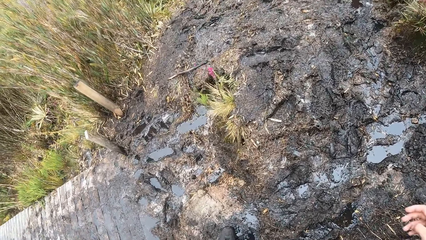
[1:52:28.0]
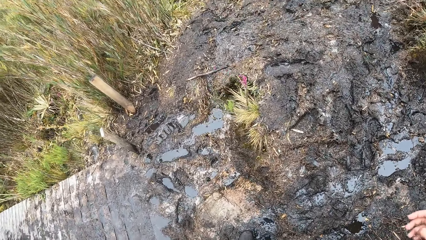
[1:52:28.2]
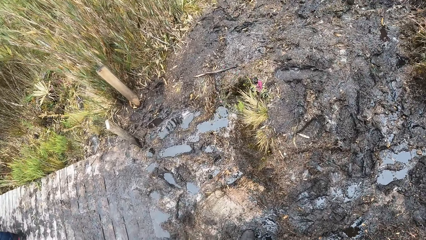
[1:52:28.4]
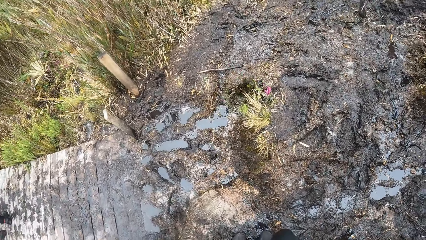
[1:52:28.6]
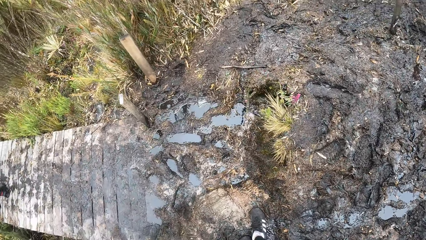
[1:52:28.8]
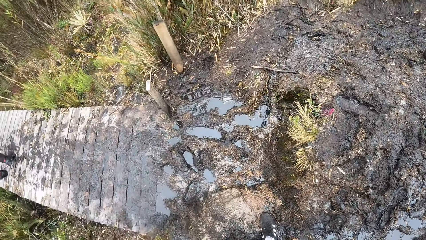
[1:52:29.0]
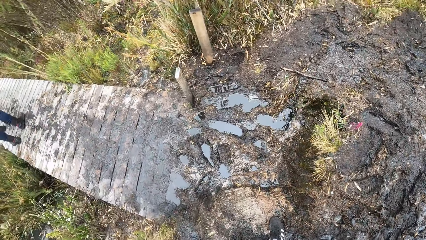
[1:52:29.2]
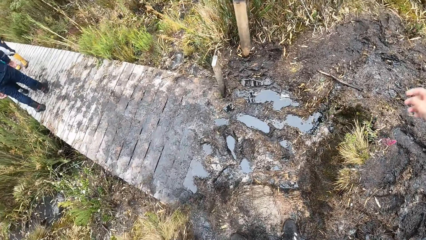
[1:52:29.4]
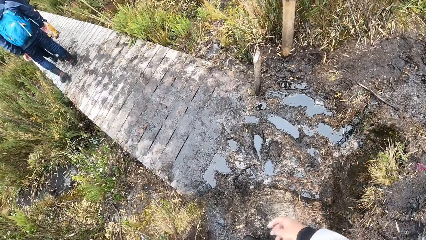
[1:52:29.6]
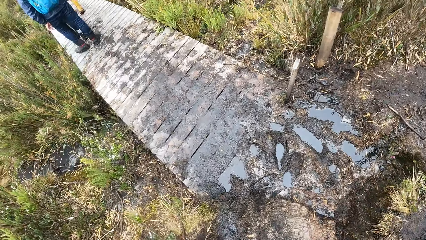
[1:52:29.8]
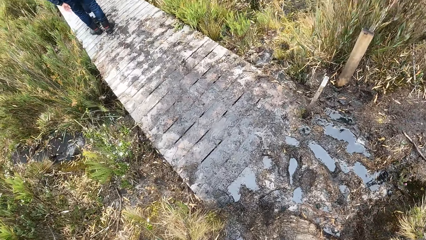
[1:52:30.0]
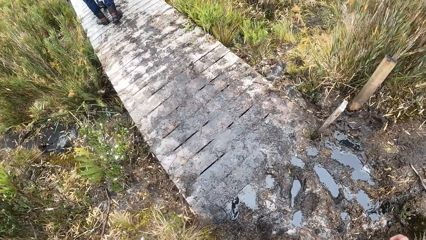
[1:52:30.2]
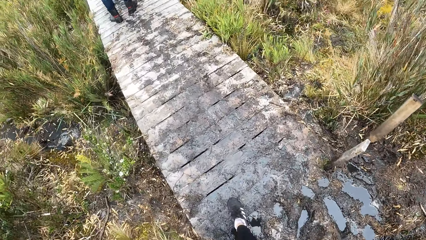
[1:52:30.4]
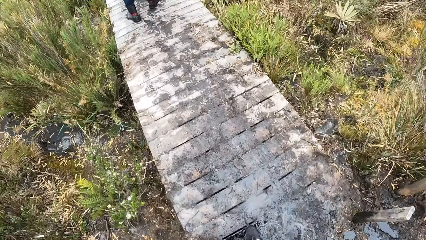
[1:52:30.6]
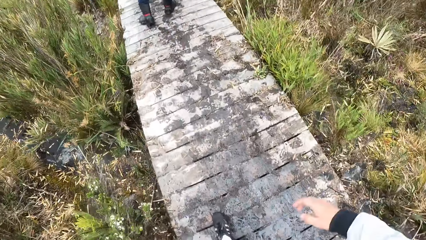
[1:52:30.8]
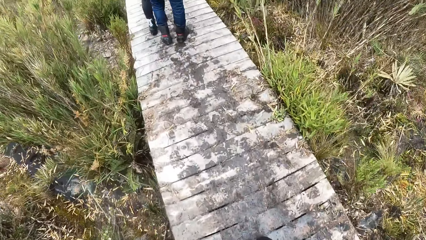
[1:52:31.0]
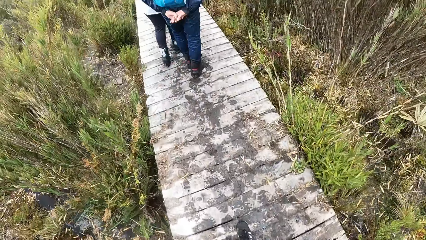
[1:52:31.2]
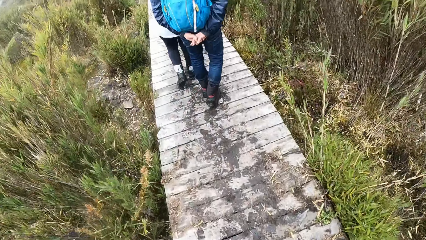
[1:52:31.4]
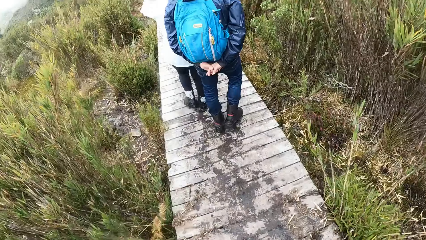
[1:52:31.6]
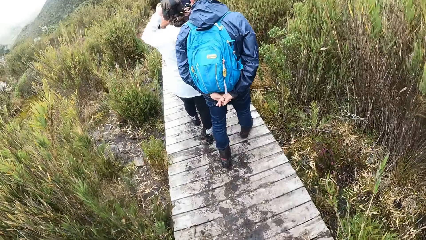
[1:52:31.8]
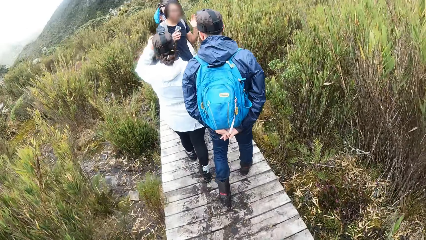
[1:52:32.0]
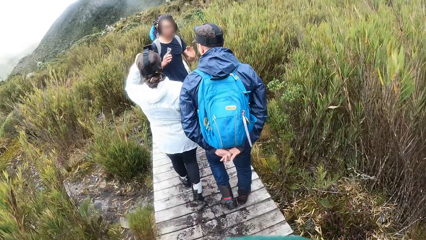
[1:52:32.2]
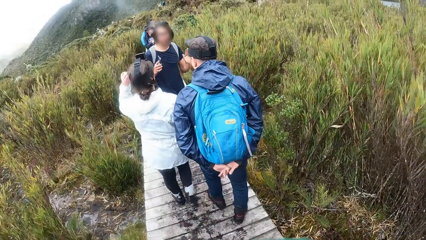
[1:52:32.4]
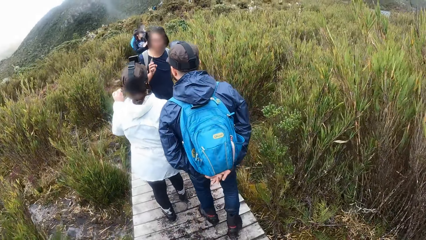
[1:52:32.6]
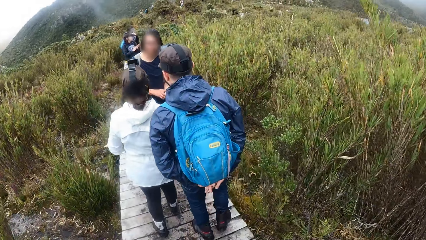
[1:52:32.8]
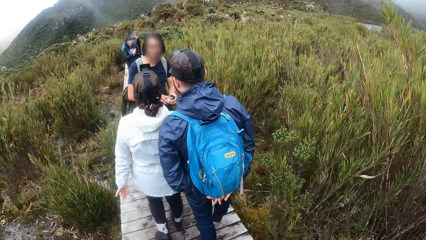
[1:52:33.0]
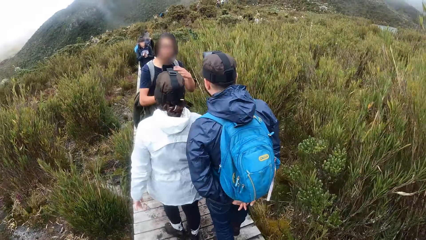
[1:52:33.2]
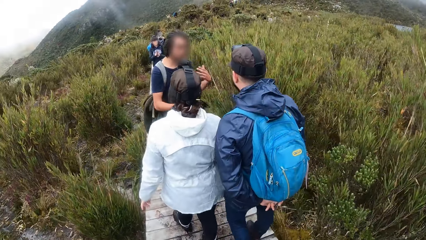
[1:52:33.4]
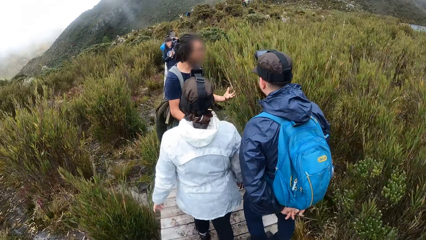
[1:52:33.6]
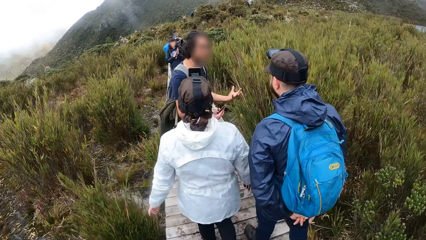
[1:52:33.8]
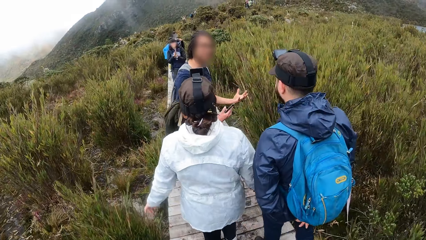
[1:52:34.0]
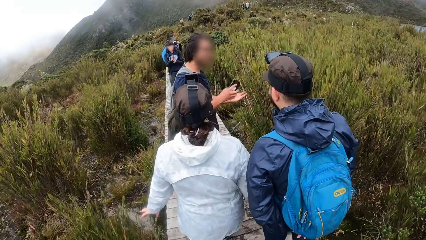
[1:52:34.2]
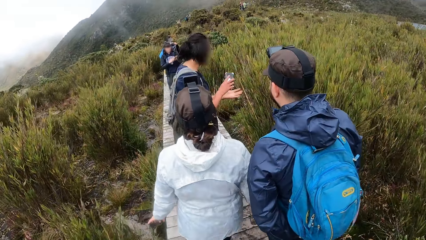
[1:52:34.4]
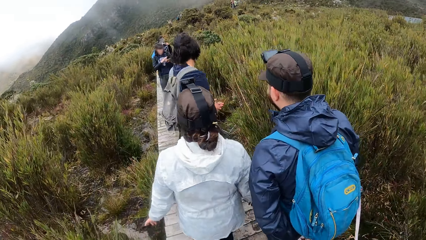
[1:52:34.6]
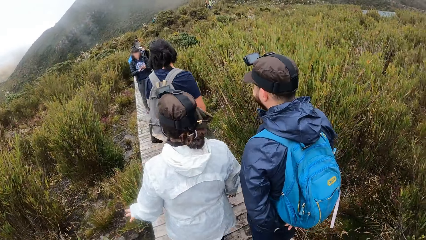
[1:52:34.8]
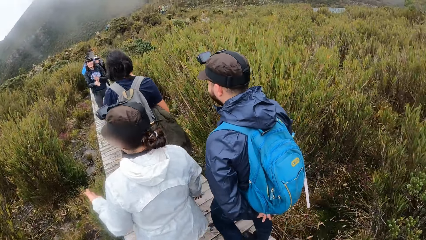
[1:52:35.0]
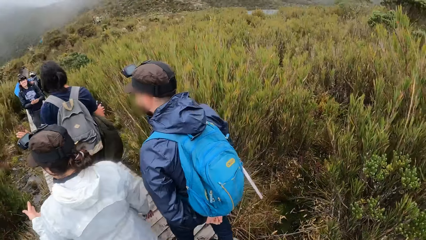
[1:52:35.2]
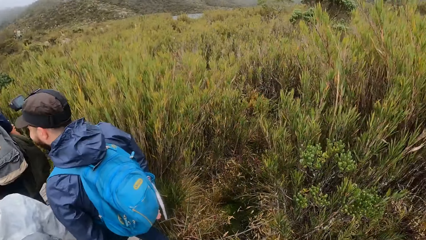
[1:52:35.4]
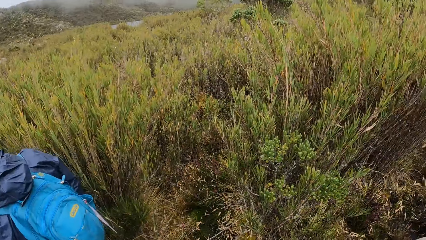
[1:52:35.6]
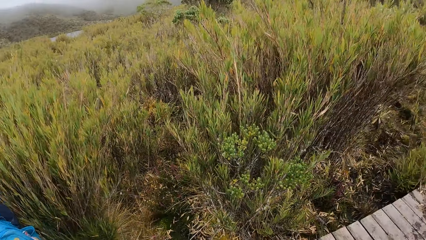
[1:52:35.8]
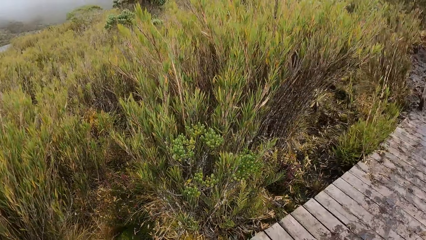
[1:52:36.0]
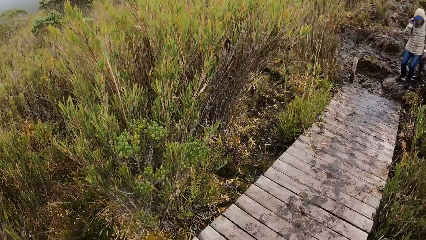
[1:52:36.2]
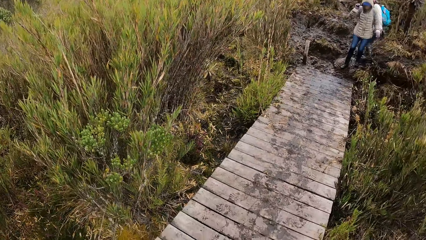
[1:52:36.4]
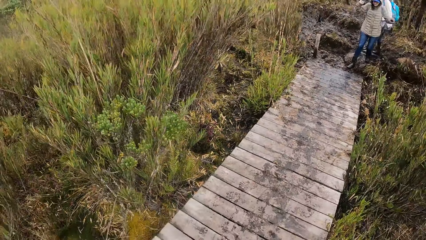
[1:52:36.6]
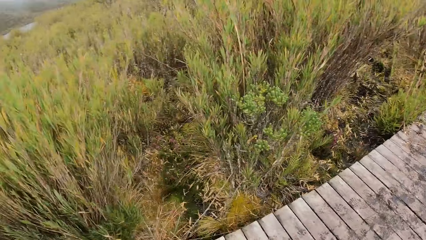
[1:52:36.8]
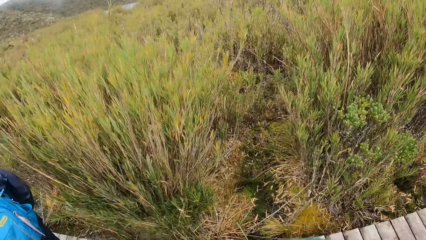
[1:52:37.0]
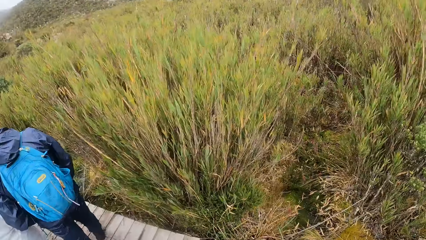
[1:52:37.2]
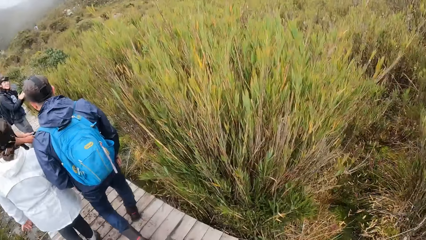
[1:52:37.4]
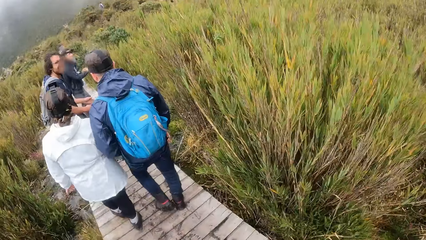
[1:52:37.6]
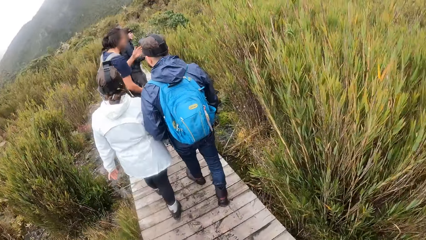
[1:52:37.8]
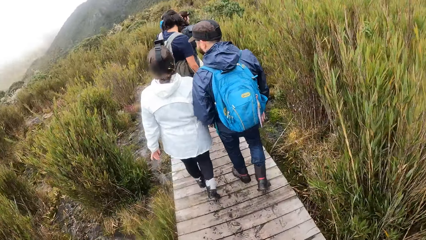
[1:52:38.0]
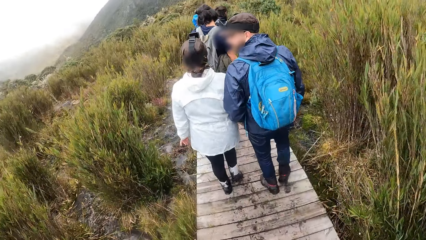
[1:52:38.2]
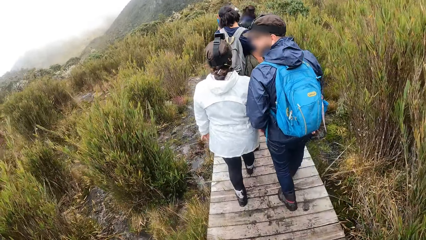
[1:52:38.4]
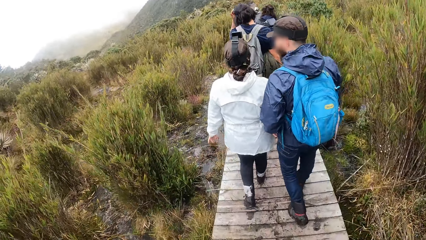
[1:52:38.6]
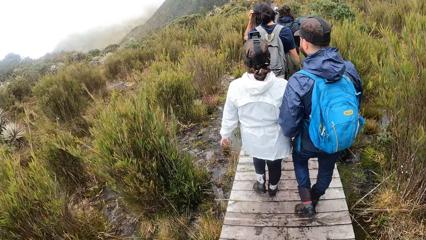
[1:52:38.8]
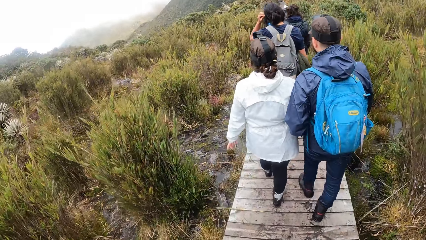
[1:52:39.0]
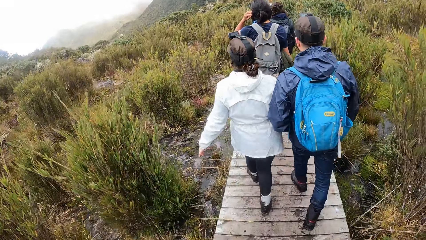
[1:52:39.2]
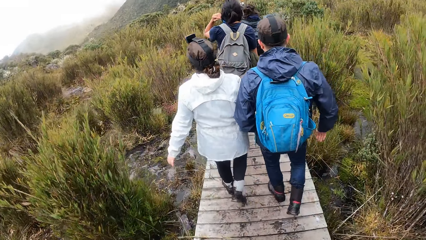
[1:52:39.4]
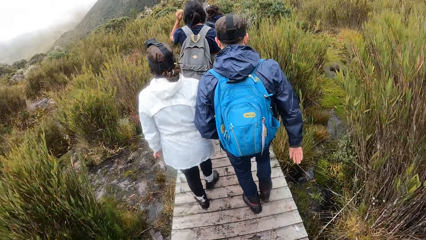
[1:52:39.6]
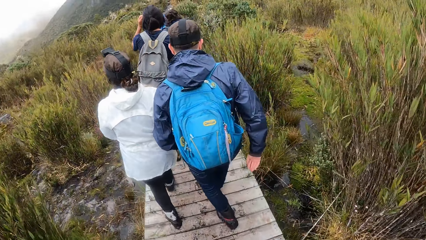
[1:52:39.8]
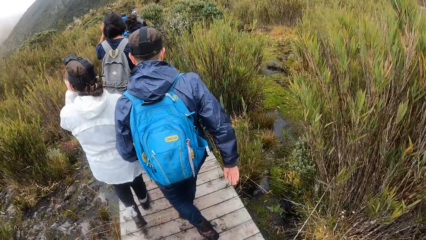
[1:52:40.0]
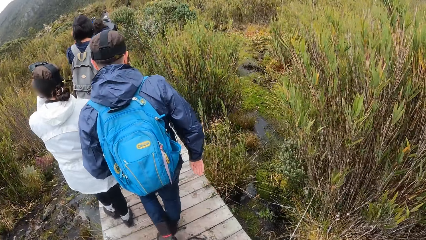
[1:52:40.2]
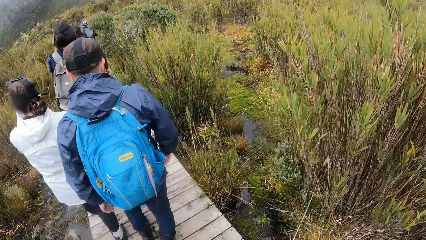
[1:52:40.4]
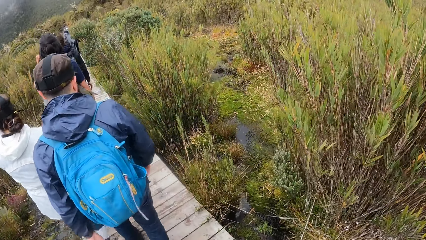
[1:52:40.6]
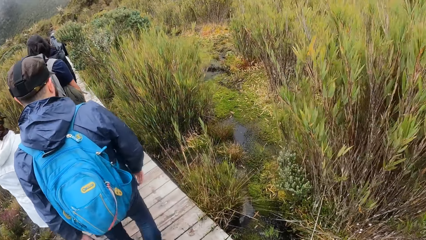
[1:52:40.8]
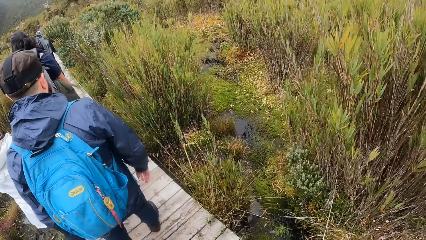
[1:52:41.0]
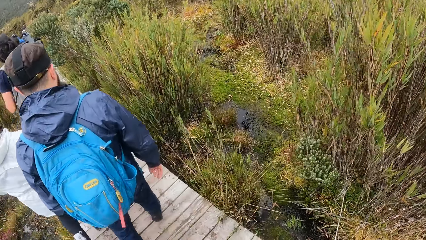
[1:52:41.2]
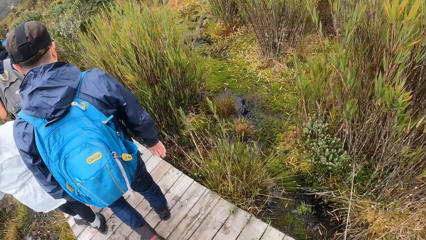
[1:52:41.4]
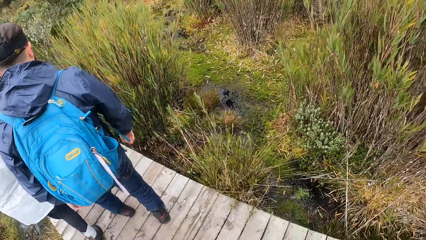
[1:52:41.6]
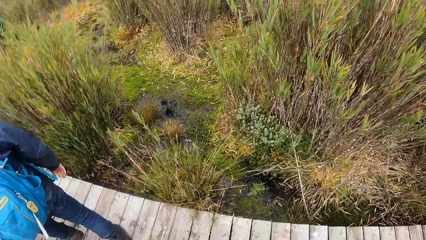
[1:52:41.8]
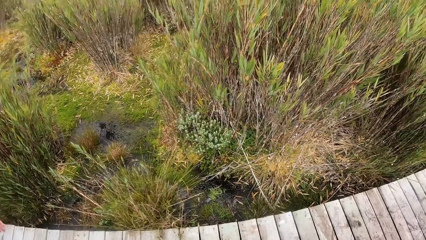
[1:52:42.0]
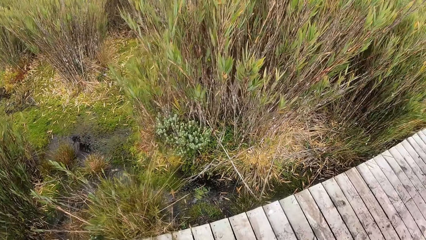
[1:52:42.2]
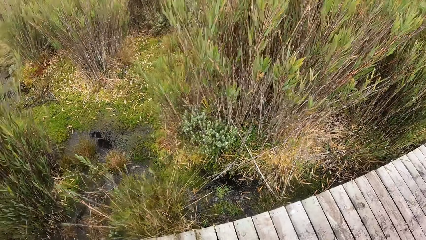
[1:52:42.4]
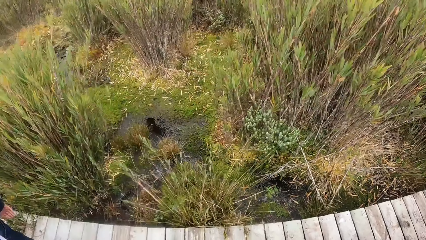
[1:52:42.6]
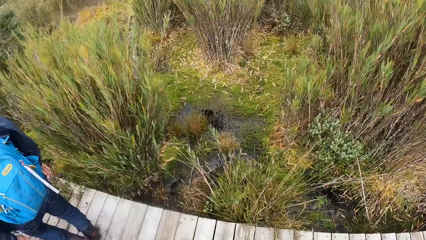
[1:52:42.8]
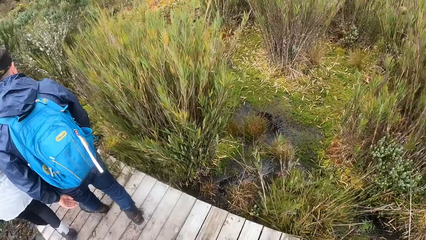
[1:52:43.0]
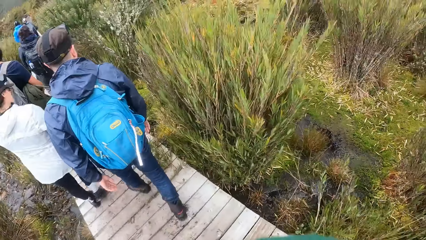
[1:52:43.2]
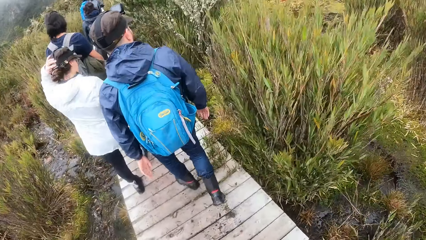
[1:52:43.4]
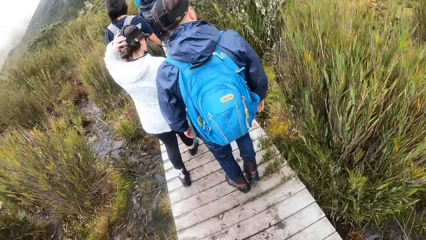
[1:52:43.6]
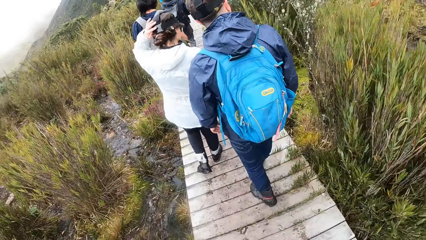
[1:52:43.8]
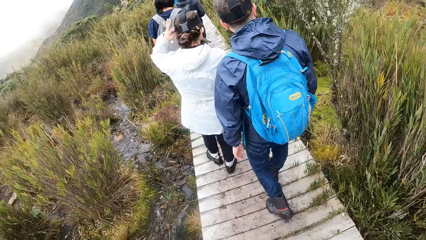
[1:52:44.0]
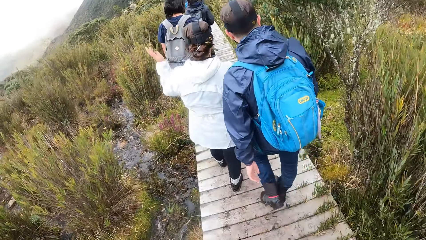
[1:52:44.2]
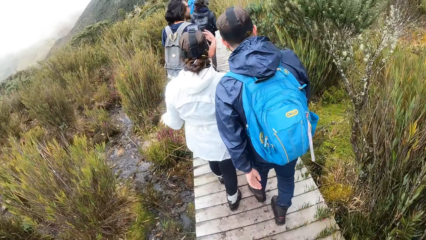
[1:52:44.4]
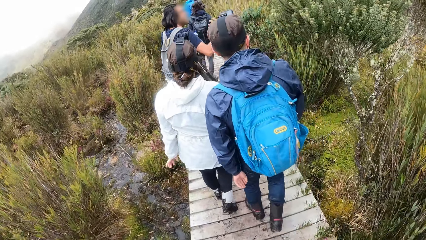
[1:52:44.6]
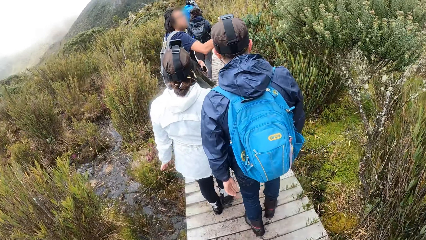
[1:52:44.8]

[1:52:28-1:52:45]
The camera wearer walks on a wooden bridge with the other tourist. The woman interacts with the tourist in front of the camera wearer.
